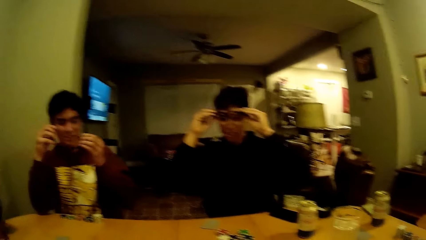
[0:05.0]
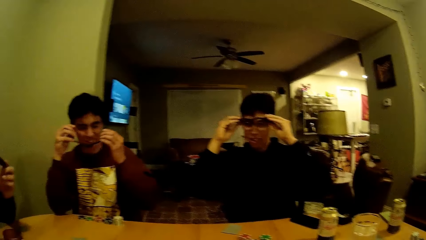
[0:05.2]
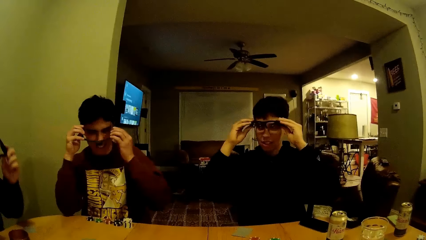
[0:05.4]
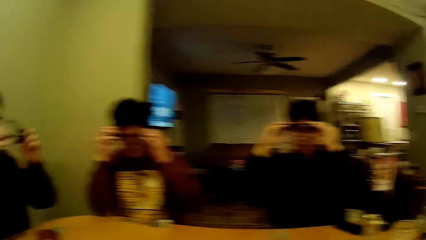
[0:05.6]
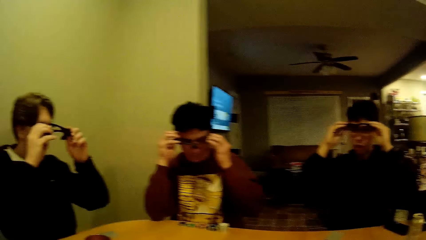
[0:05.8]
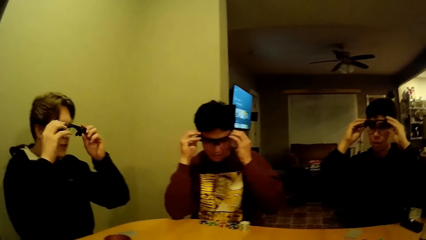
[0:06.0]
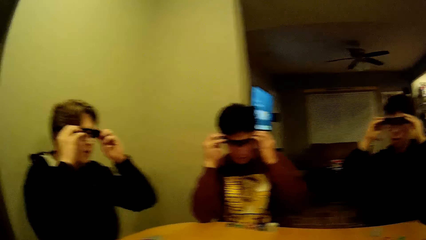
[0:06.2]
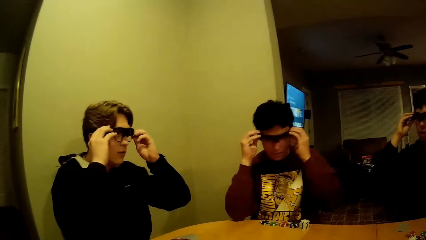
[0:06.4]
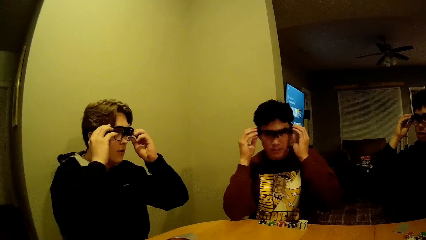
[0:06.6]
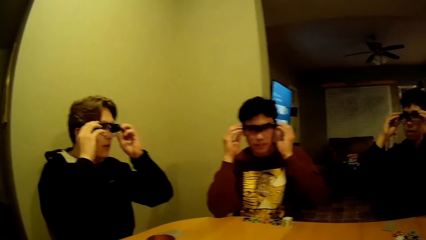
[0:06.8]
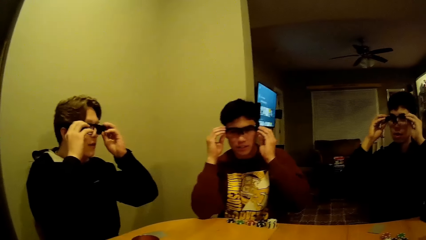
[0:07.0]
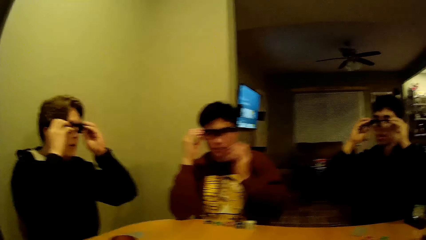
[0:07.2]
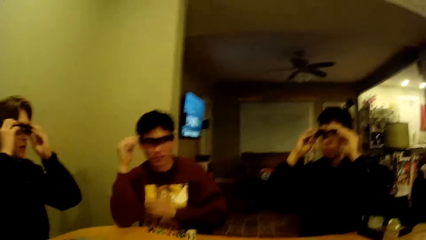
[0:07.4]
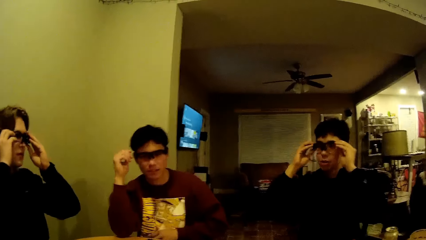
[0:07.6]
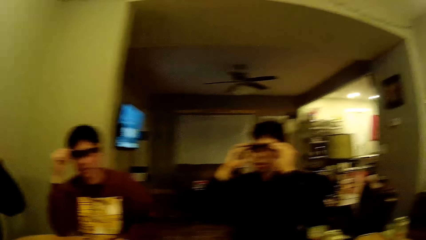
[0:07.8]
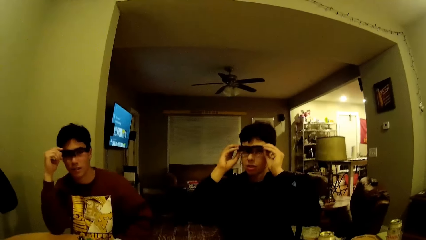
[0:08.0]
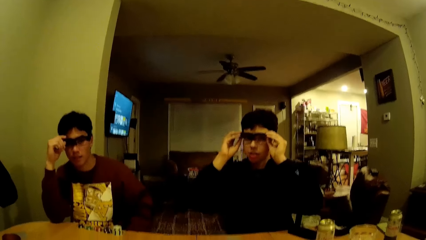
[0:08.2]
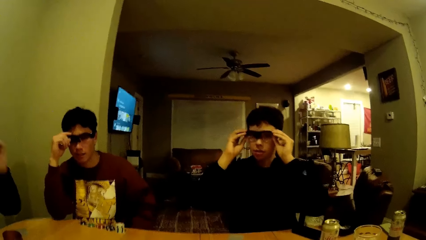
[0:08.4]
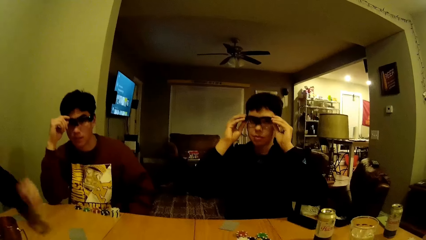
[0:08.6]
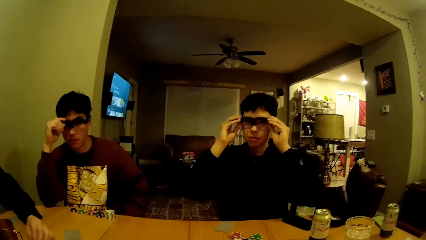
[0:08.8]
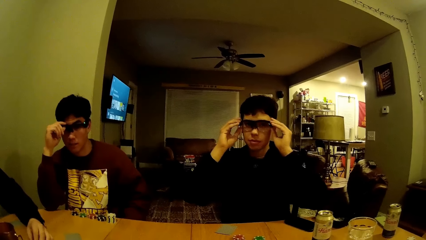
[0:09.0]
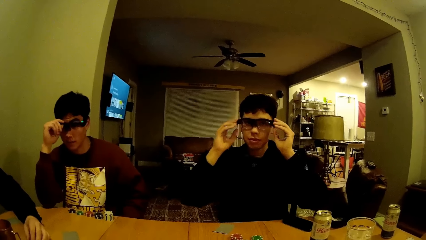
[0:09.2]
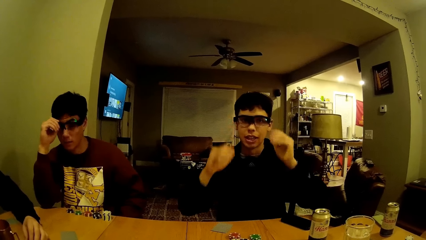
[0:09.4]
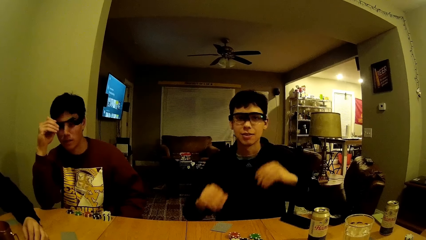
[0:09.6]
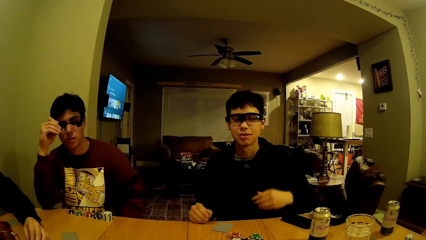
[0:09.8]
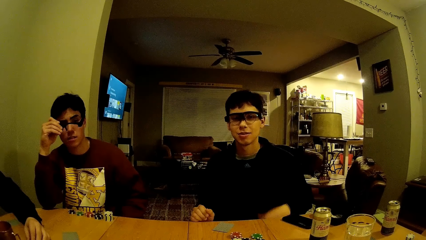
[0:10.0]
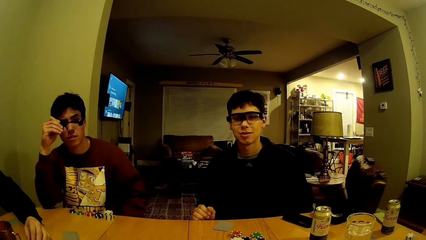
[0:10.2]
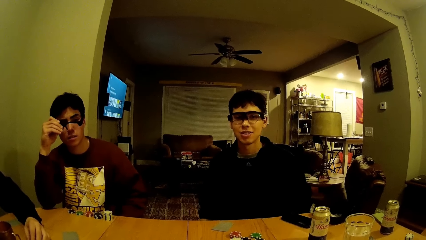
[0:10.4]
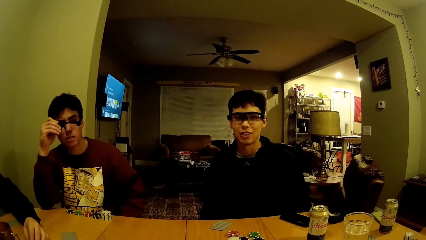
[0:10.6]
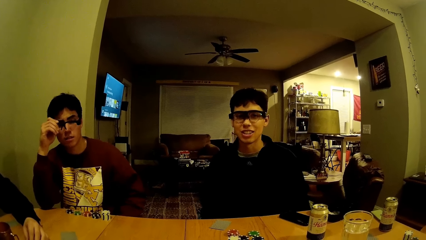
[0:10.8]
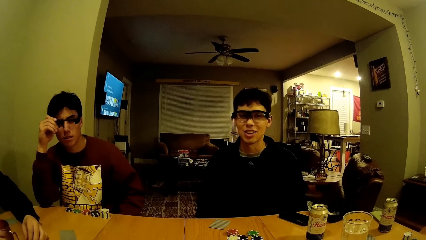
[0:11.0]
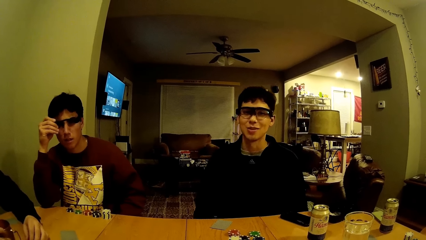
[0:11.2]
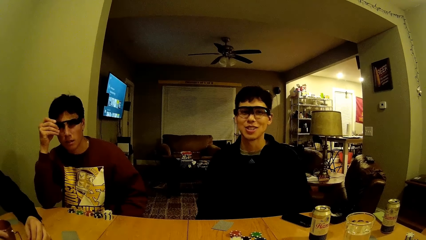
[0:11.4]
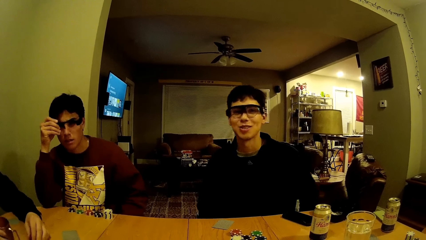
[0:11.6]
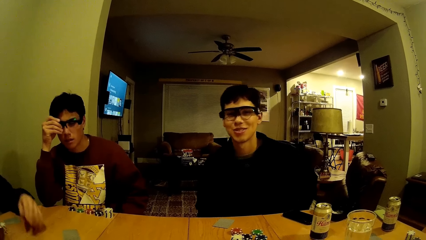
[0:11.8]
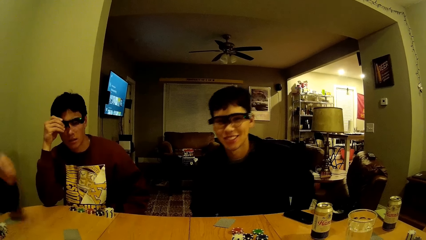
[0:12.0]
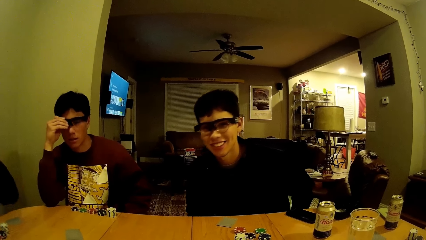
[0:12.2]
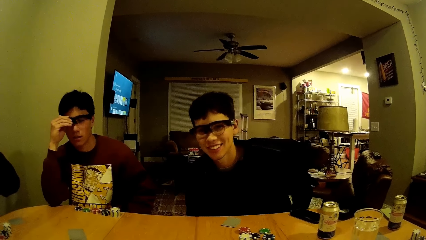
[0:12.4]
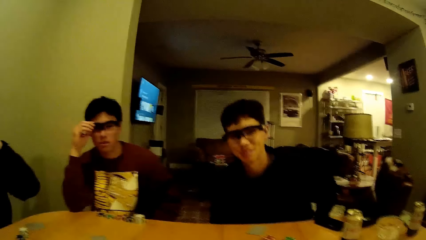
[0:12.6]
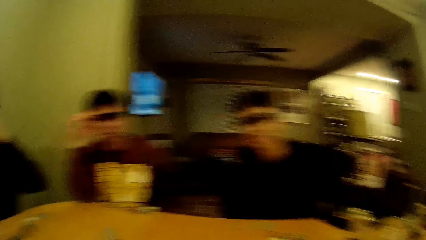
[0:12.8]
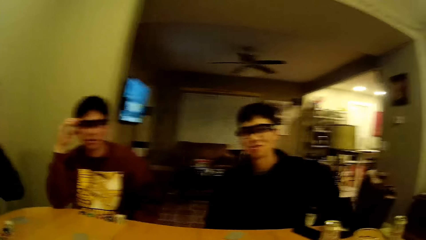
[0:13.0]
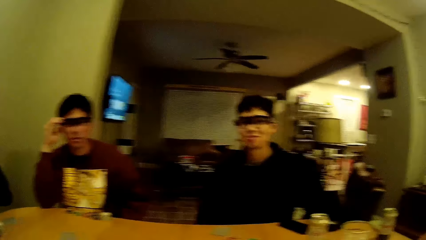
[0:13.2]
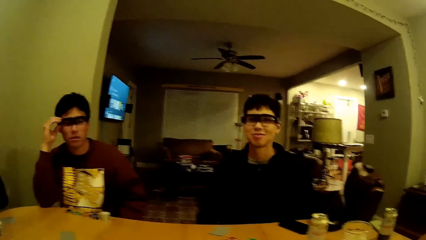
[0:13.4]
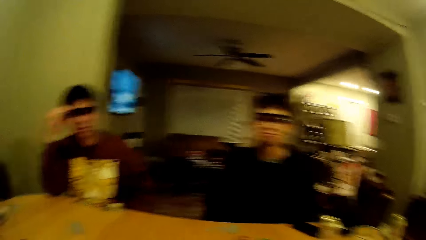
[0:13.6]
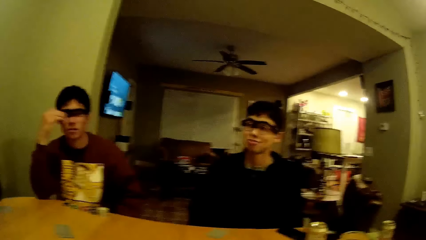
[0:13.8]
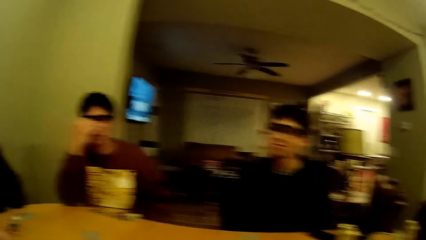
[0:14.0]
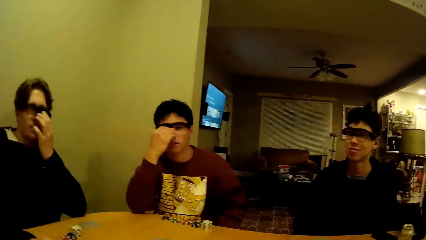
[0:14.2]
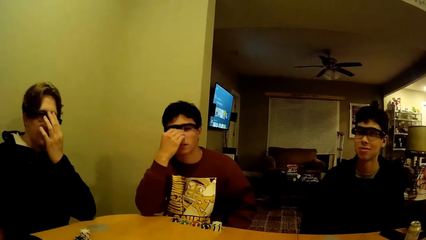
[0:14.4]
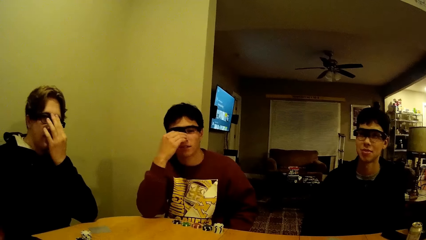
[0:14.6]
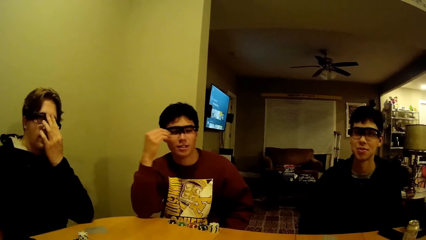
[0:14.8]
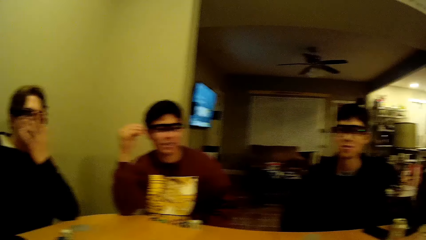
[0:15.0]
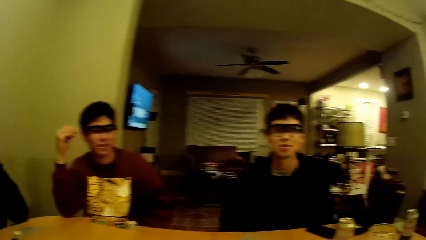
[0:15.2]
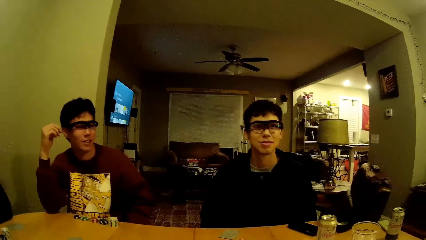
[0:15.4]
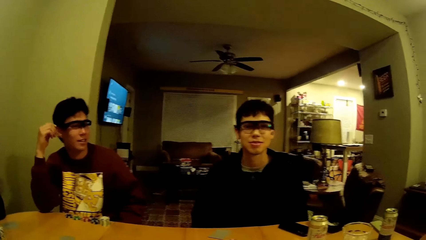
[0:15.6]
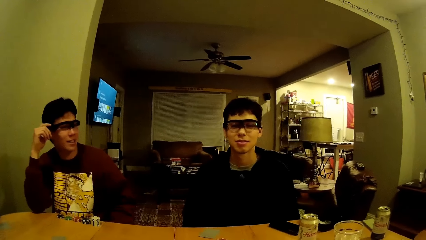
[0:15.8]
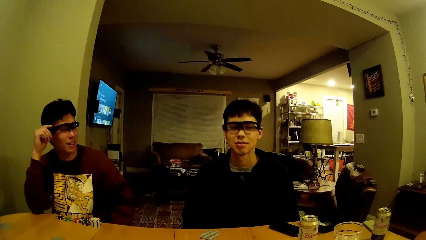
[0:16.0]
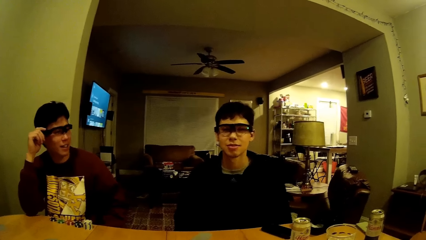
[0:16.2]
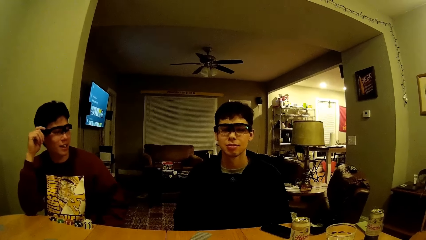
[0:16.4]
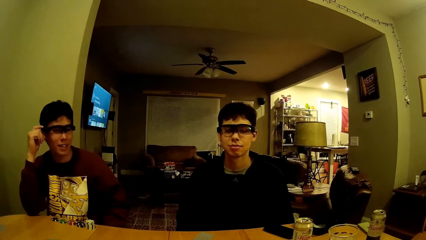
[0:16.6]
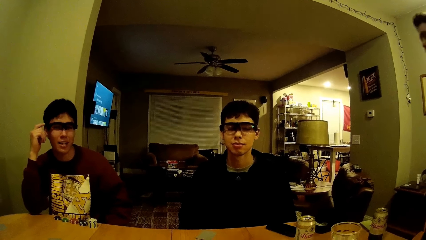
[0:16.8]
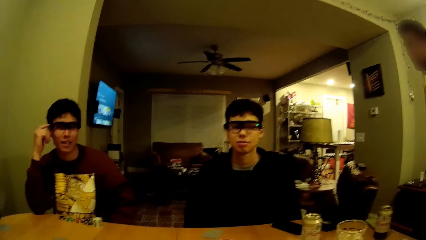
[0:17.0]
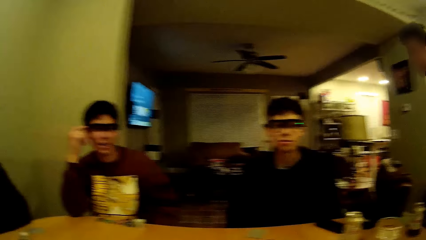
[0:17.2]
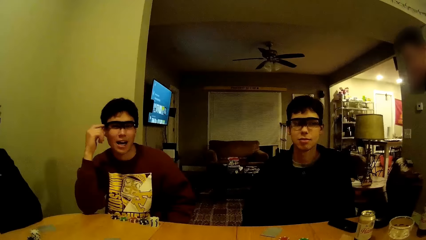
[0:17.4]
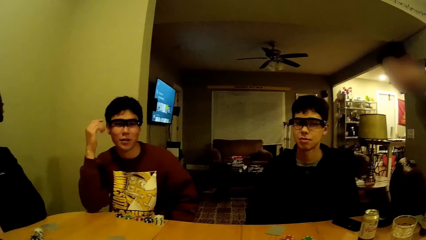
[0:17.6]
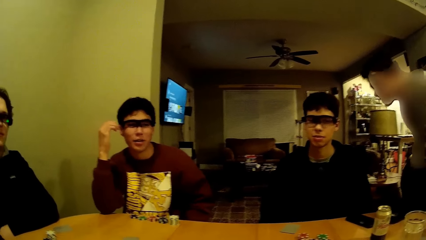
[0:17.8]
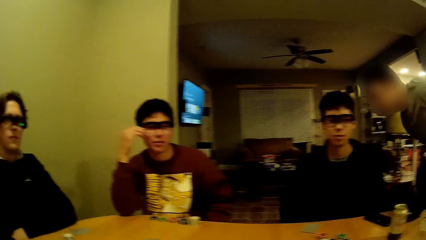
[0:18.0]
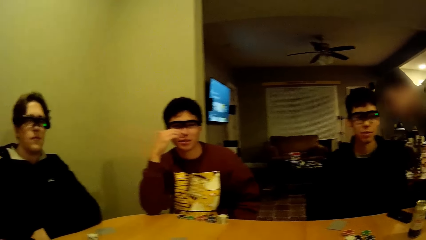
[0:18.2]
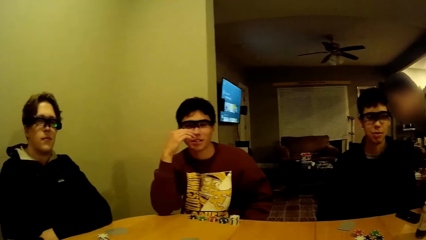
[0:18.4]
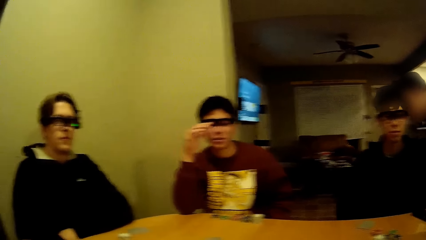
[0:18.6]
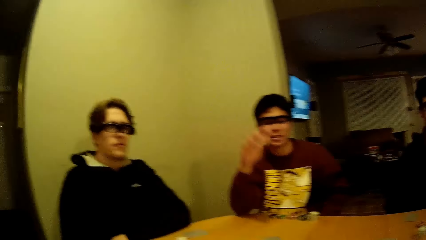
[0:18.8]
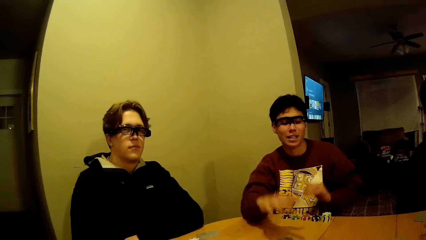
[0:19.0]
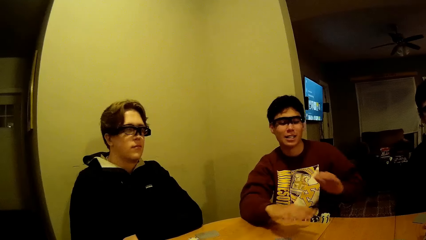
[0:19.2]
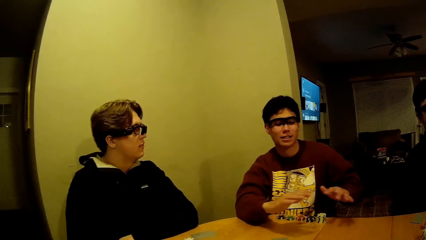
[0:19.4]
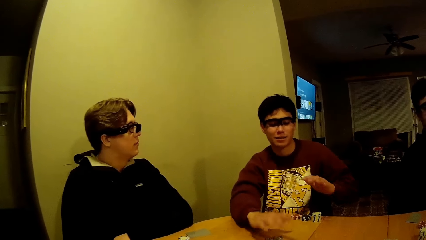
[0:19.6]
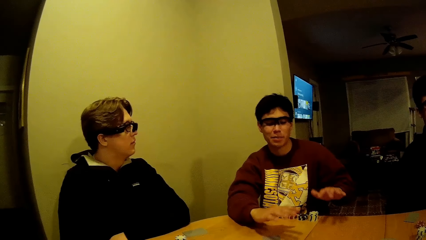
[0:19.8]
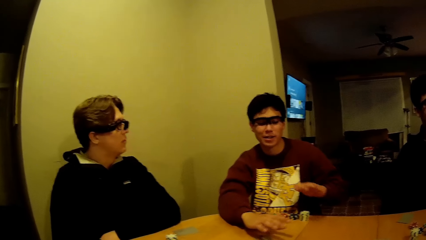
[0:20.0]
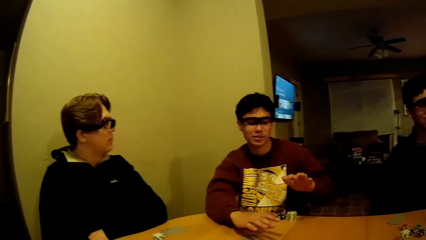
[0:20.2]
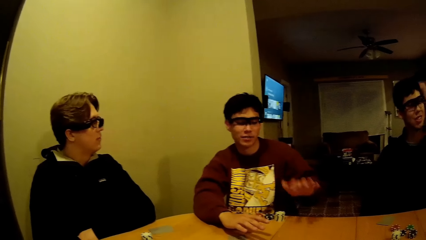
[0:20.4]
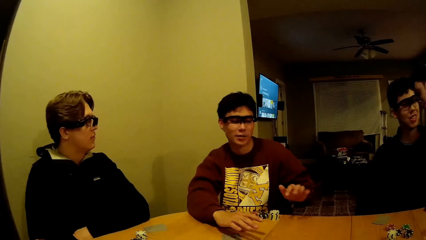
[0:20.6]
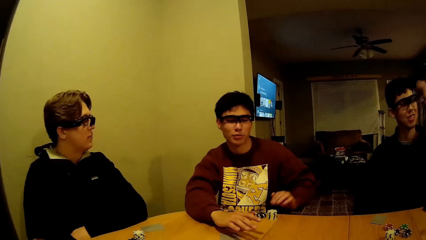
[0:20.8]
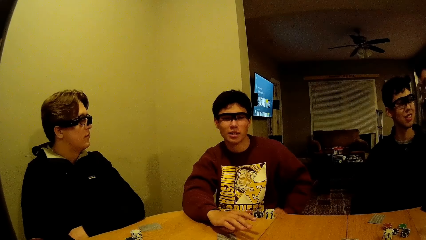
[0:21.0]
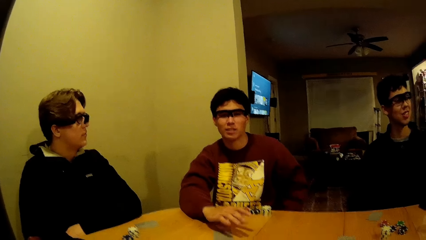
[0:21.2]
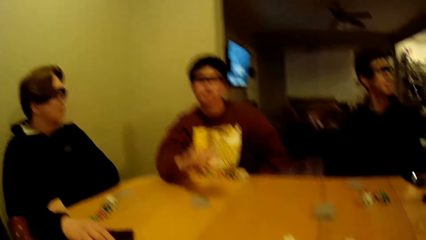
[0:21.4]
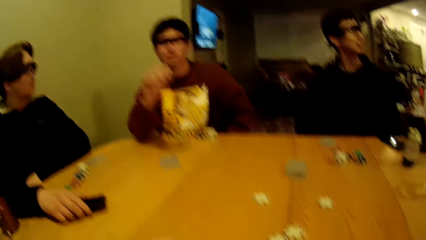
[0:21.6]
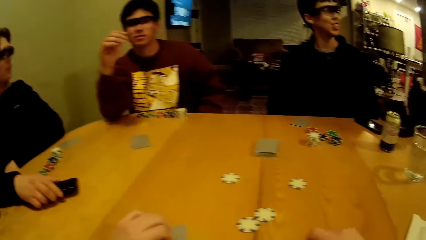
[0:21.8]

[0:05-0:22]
A man wears the glasses. Another man wears the pair of glasses with both hands. A third man wears the pair of glasses with both hands. The second man puts down his hand. The camera wearer talks to the second man. The third man puts his left hand on the table. The first man puts his right hand on the table and removes his right hand from the table. The second man adjusts the pair of glasses on his face with his right hand. The first man talks to the camera wearer. The third man lifts his hand and adjusts the pair of glasses on his face with his left hand. The second man talks to the camera wearer and gestures with his hands.
